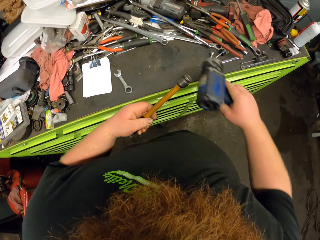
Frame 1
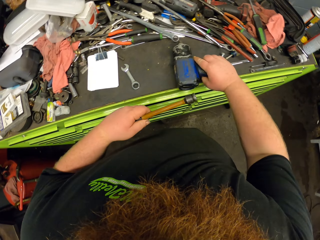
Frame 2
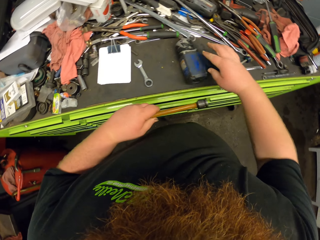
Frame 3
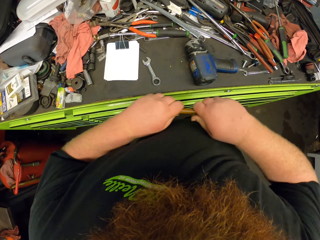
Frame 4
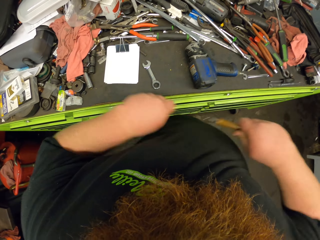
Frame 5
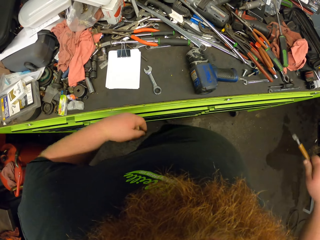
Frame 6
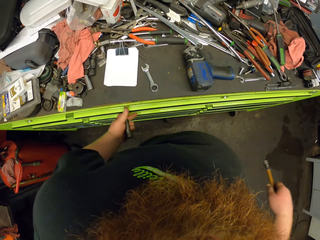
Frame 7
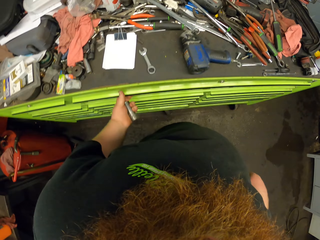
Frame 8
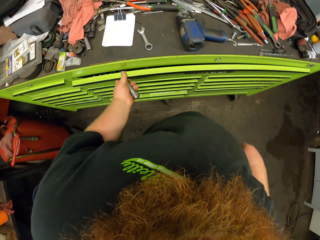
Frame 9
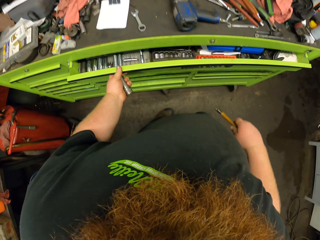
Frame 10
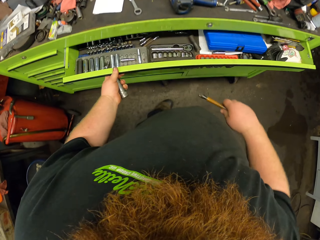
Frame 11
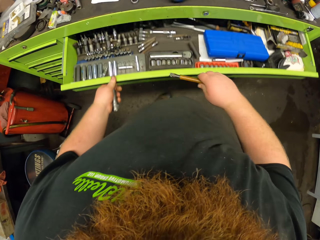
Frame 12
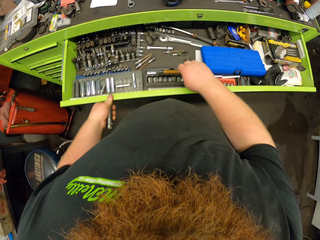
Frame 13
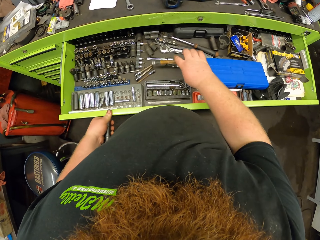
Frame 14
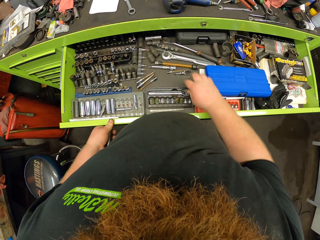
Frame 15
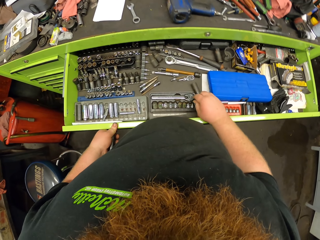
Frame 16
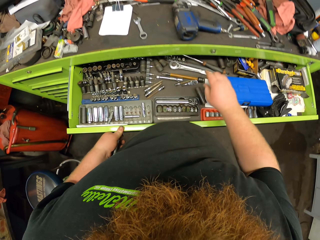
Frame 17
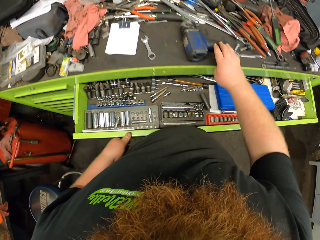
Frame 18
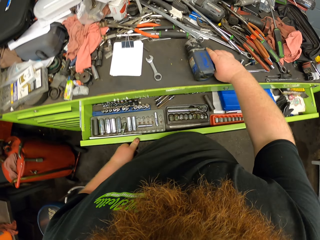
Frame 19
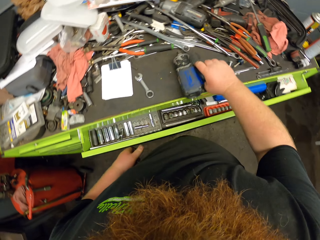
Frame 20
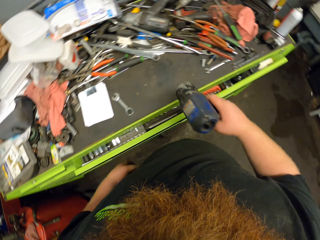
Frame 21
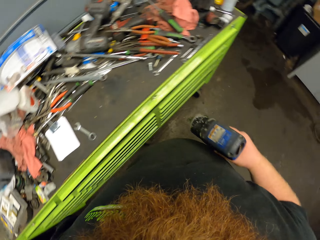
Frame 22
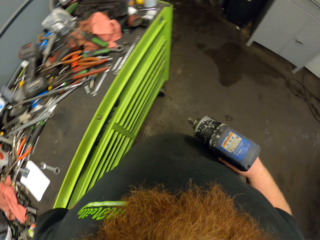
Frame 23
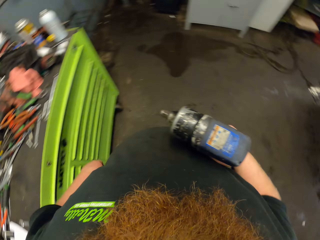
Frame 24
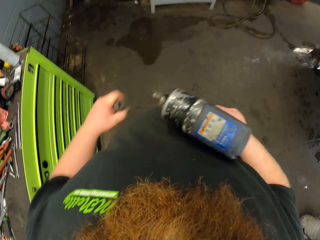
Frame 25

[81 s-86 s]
The camera wearer dismantles the pipe. They put the pipe in a drawer. They take a drill from the table.

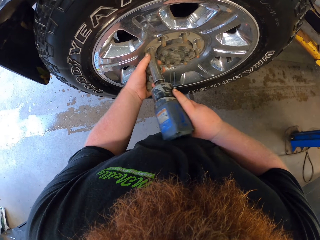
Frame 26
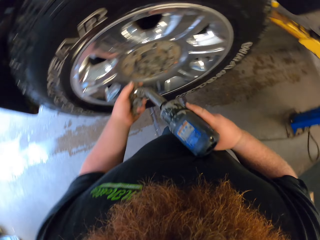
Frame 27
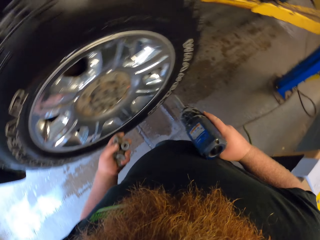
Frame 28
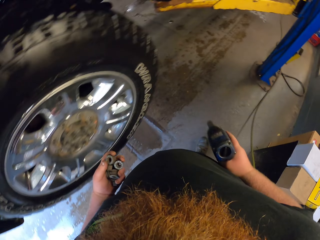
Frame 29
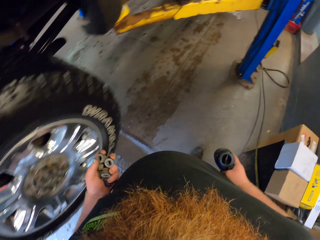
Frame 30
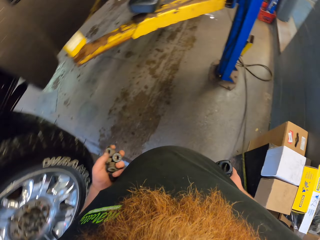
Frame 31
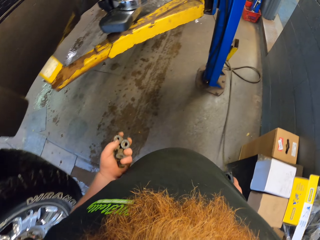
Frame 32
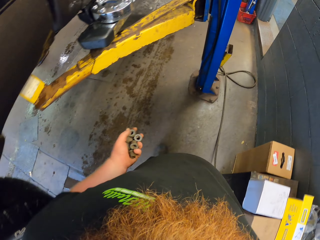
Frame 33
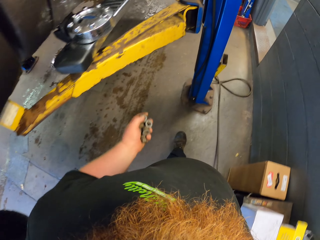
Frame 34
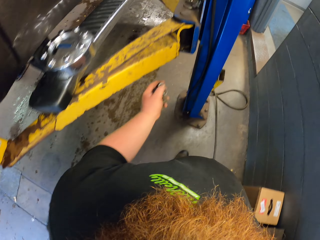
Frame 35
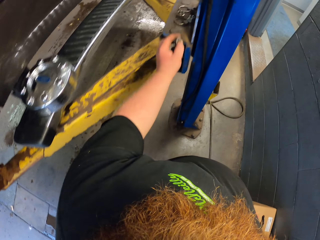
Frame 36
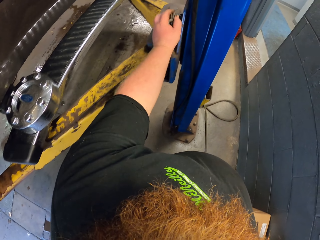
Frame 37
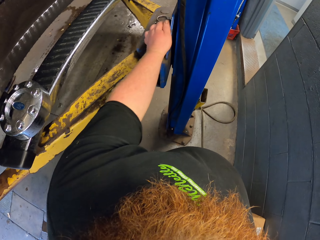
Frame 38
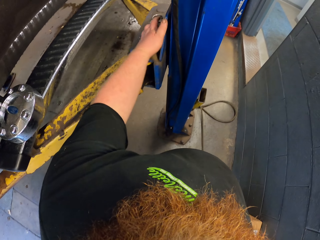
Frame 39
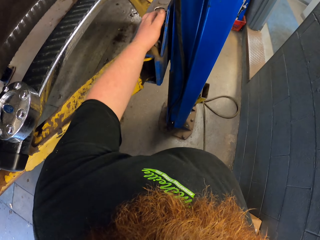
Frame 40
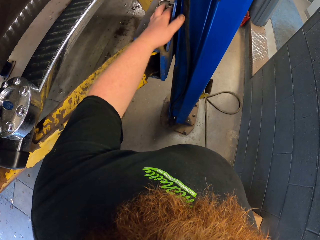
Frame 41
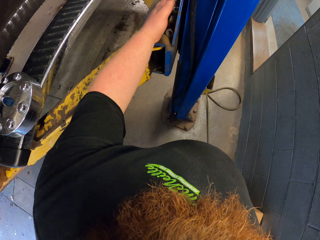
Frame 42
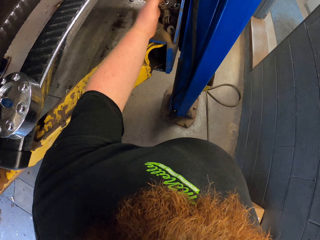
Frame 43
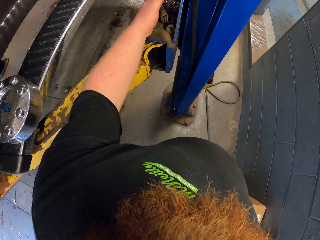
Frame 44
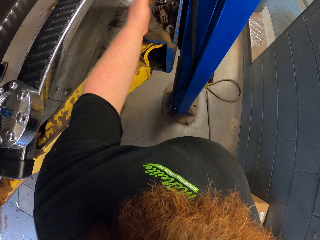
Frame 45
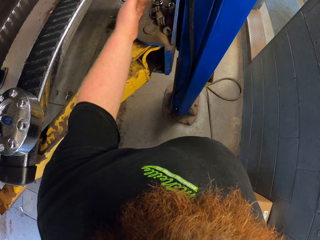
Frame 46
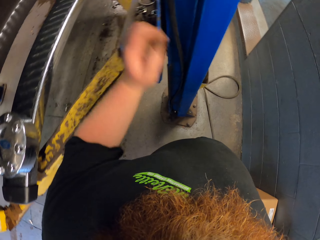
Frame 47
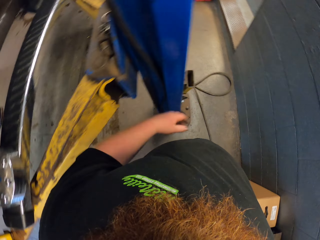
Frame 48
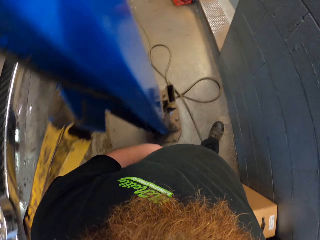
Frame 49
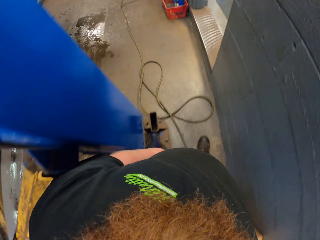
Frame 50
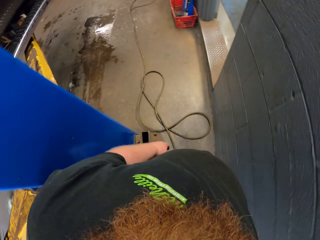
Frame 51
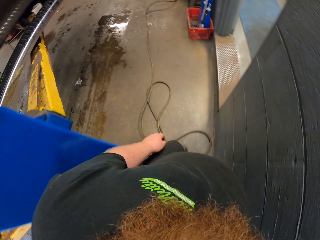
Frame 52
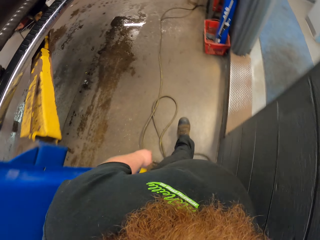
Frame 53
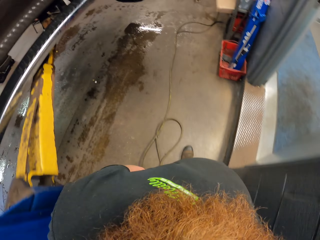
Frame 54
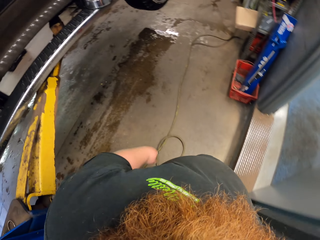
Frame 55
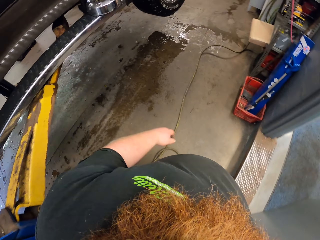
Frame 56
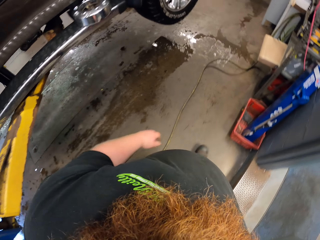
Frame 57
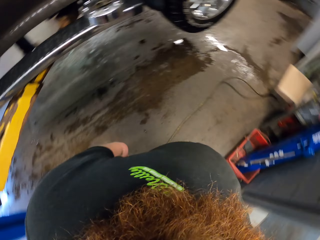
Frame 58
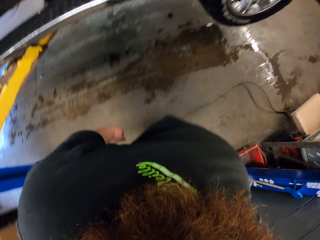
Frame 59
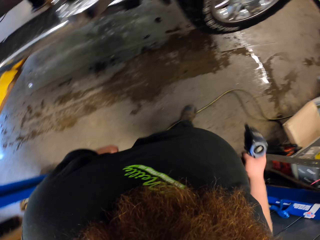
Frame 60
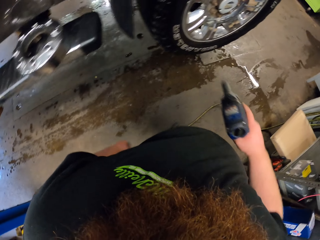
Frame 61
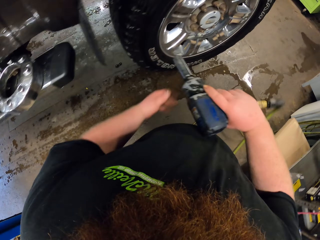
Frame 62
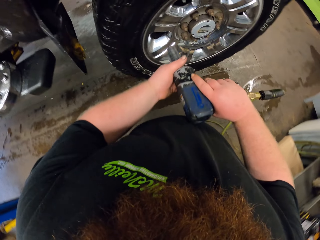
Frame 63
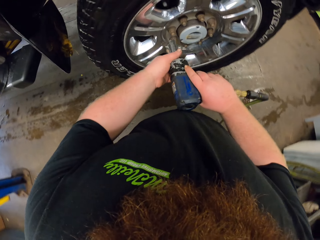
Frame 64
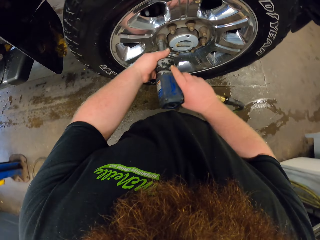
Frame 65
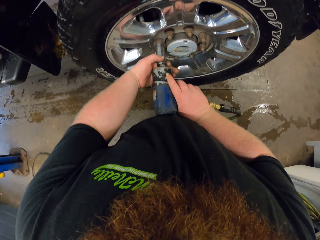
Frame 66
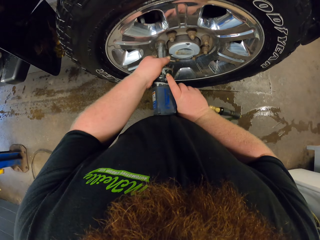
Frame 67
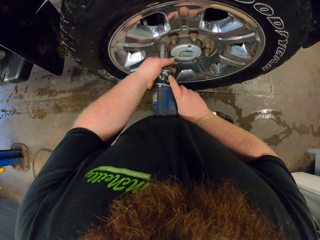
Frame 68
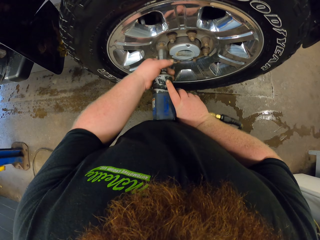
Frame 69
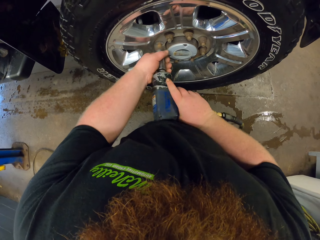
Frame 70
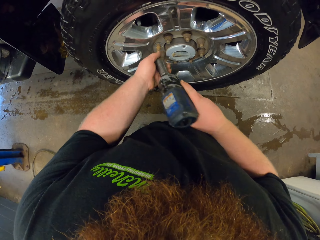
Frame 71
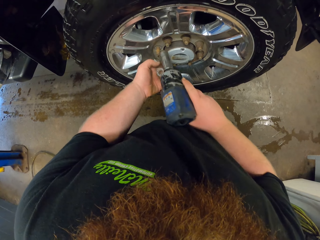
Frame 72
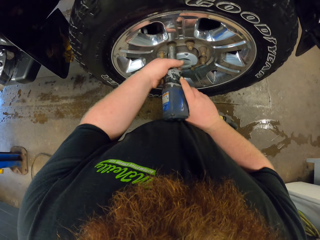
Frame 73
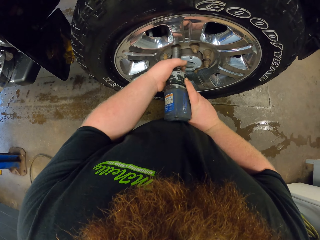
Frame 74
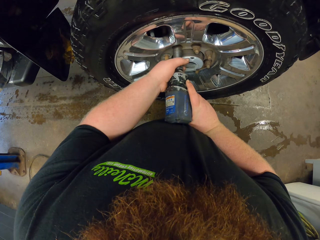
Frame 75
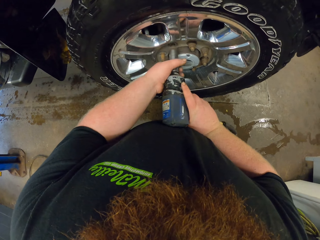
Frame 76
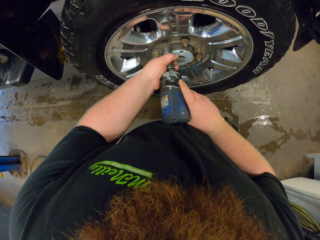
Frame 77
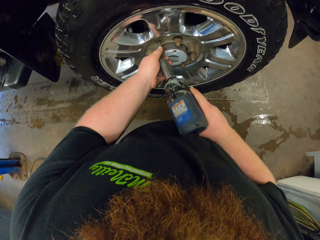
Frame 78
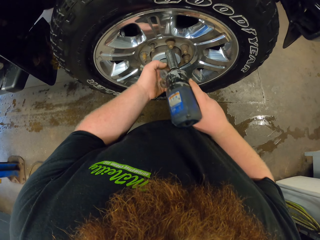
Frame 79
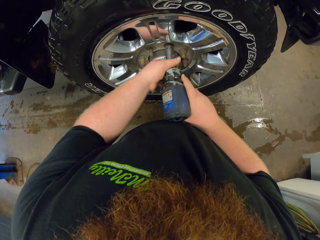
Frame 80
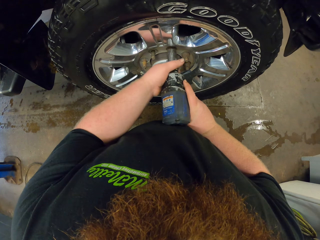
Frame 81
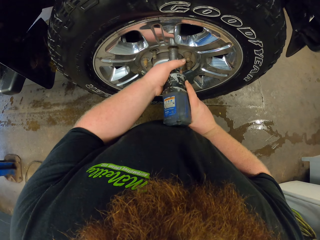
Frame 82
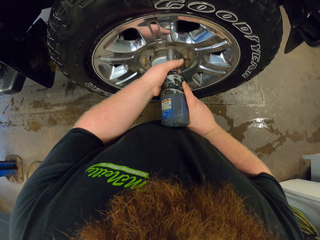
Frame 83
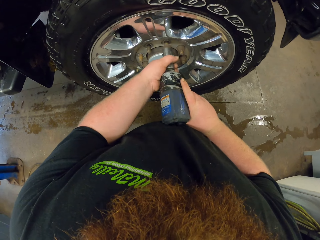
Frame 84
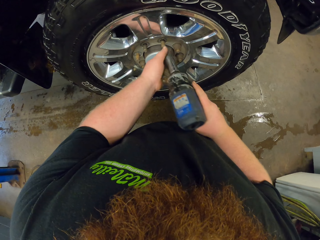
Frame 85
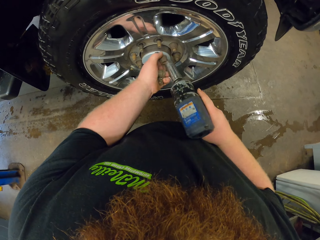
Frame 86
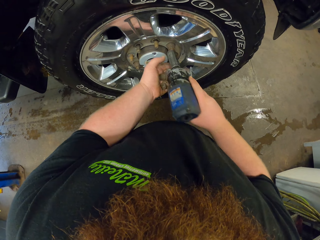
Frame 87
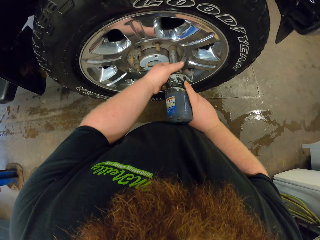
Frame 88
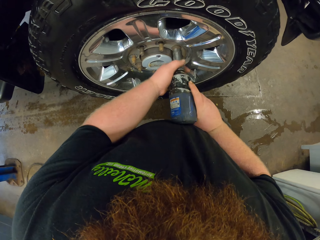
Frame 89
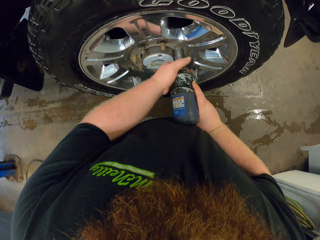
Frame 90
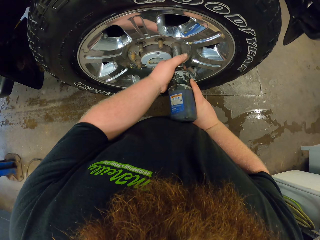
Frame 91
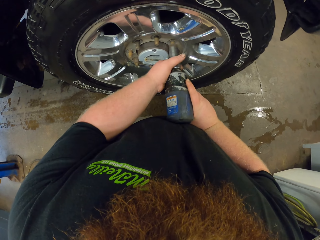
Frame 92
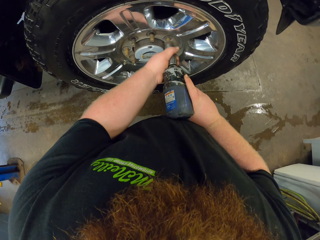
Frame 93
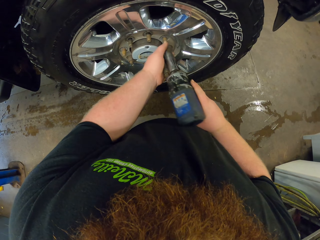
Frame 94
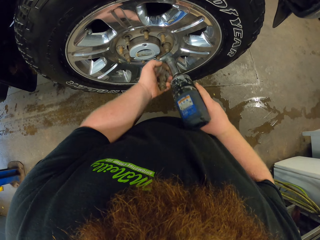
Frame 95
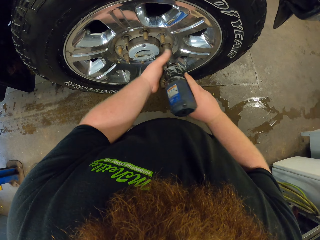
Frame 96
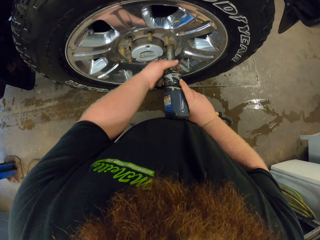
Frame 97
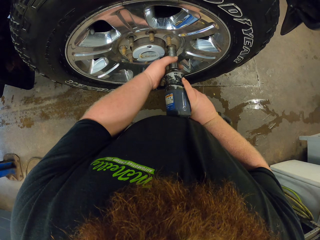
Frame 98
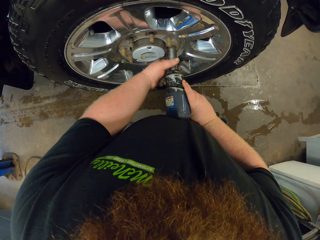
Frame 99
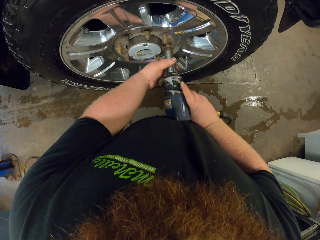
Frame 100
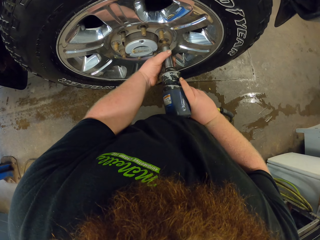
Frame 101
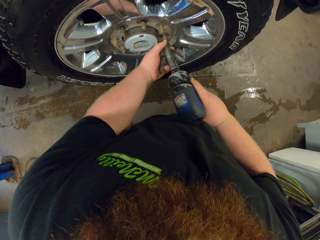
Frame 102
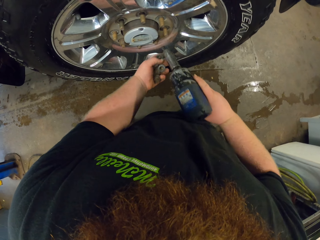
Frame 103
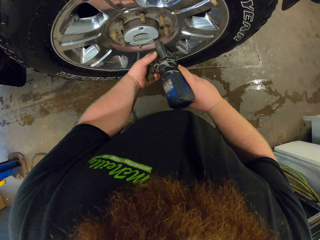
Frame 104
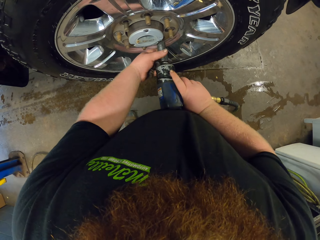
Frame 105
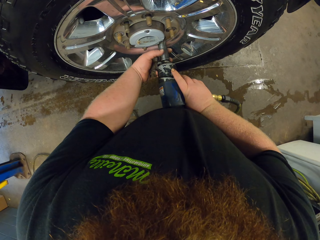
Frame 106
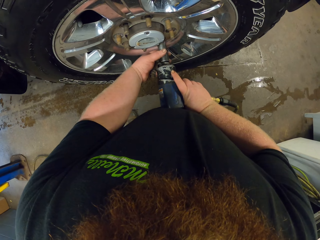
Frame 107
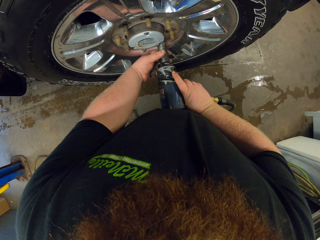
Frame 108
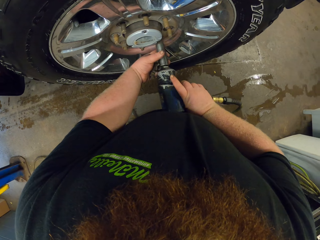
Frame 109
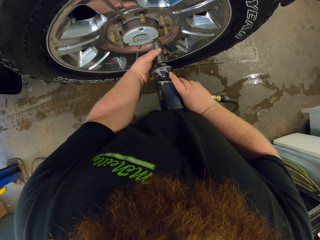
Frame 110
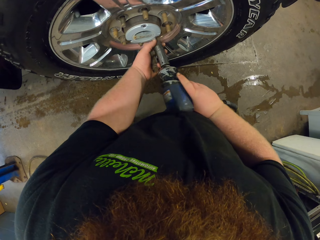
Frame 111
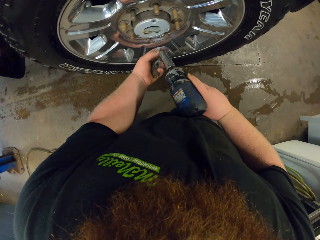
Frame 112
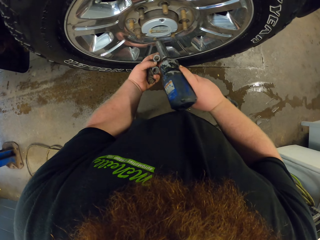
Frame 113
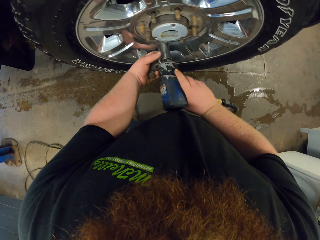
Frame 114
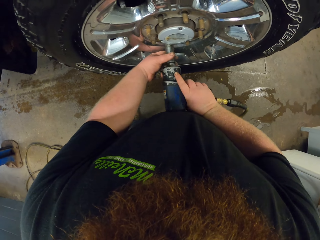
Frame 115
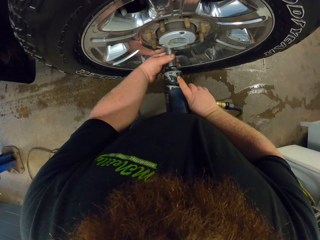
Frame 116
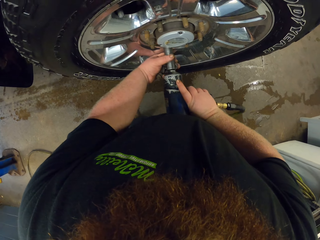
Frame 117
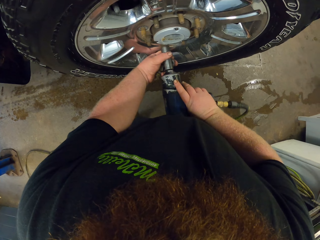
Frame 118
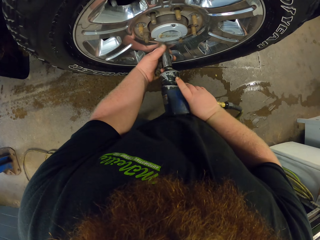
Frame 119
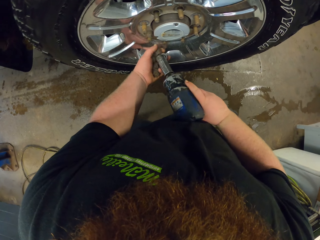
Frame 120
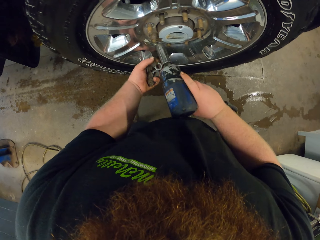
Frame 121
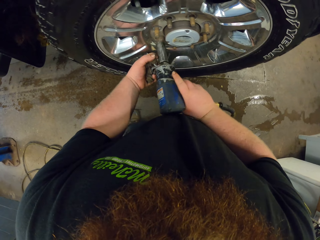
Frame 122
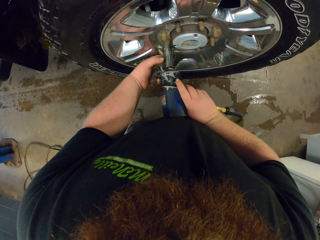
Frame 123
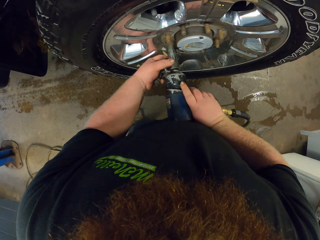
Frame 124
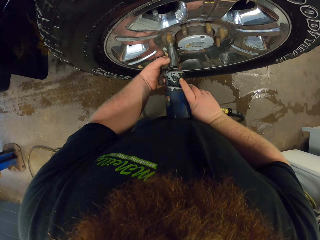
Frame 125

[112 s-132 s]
The camera wearer walks in the garage. They carry nuts in the hands in the garage. They drop the nuts in the crane. They walk beside the car in the garage. They loosen the wheel nuts.
